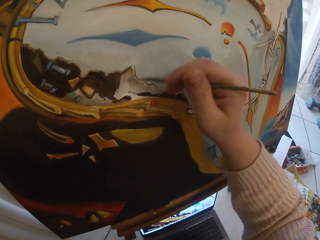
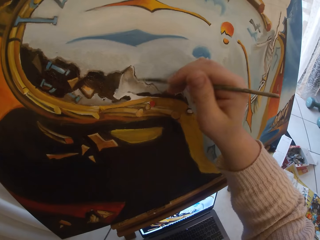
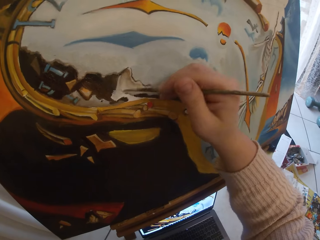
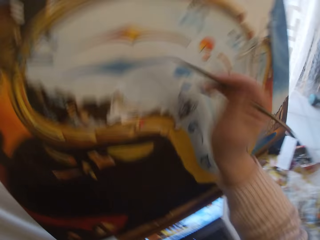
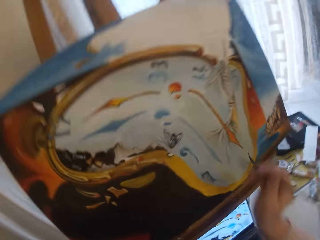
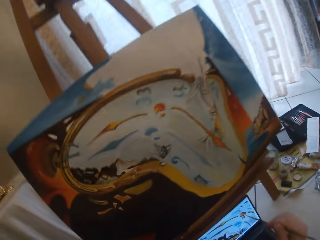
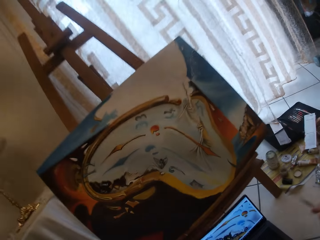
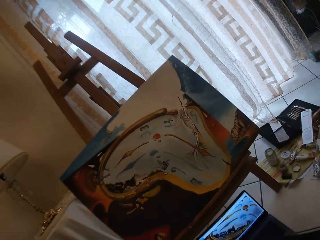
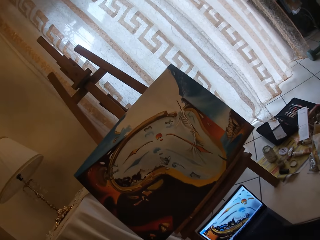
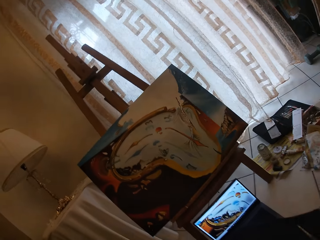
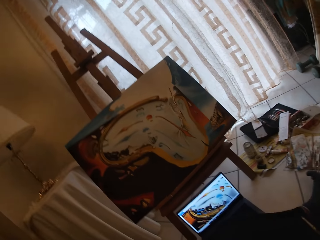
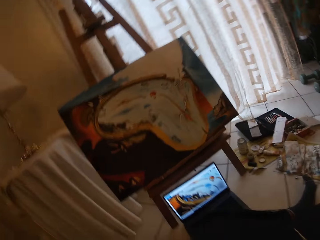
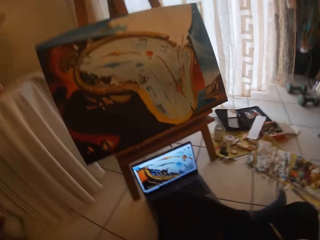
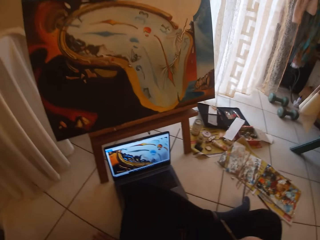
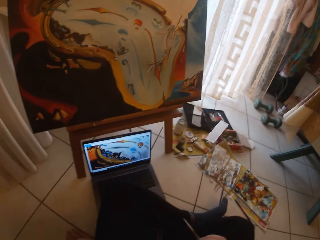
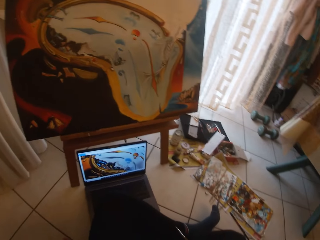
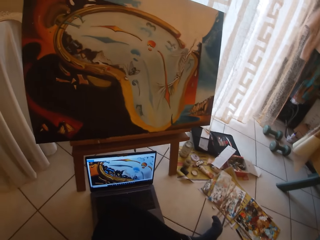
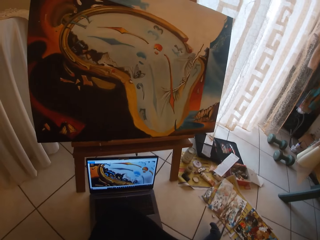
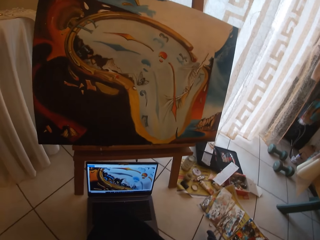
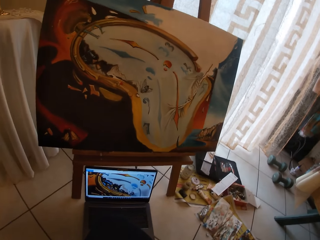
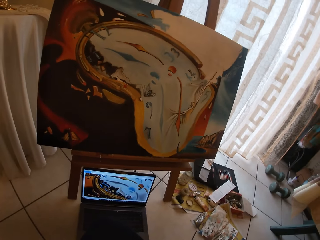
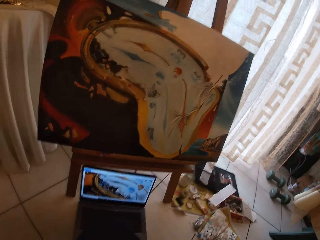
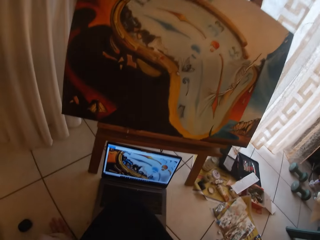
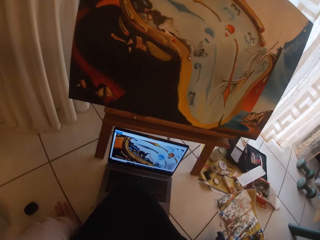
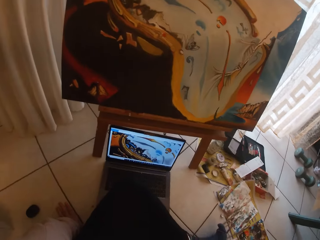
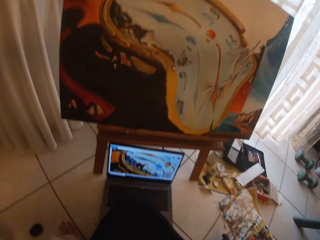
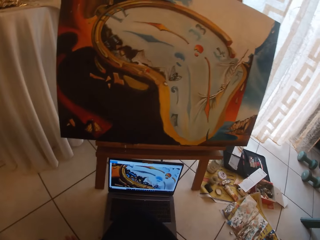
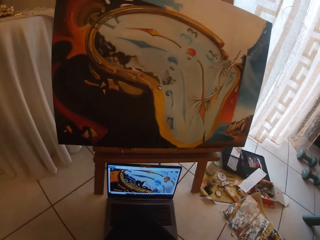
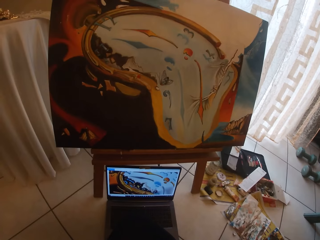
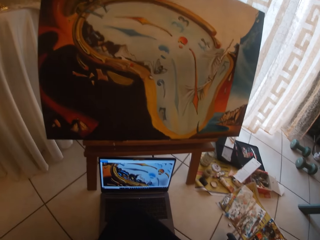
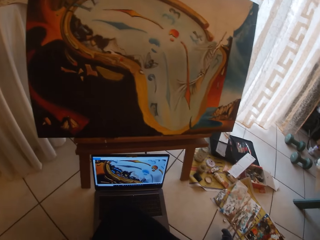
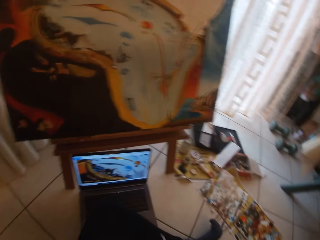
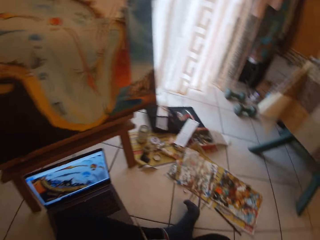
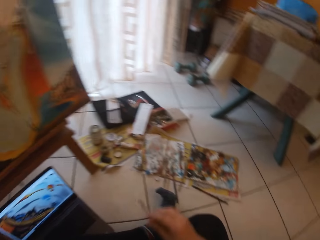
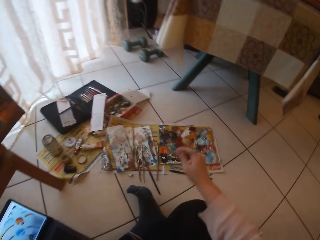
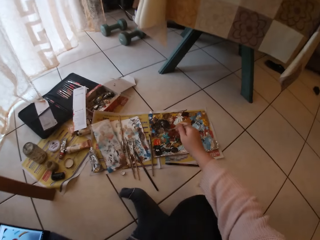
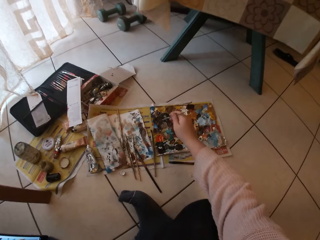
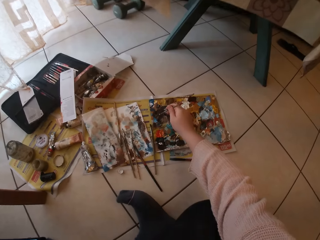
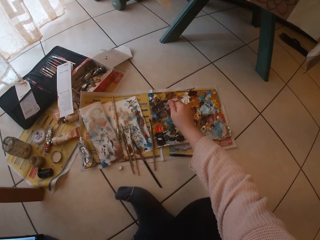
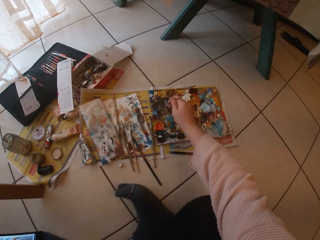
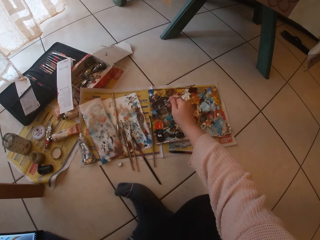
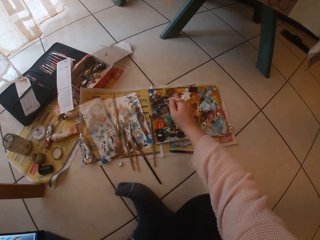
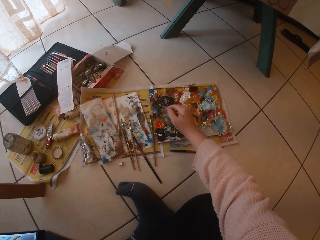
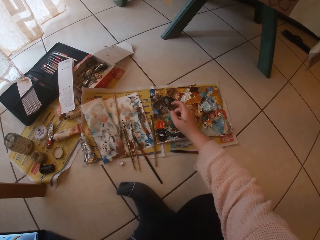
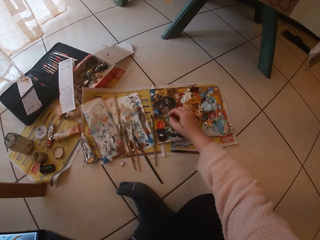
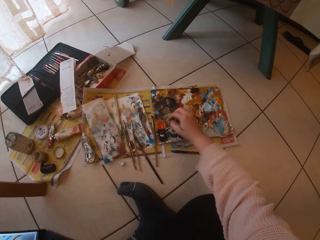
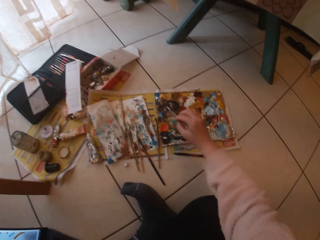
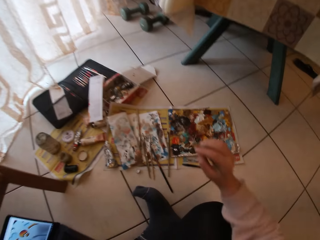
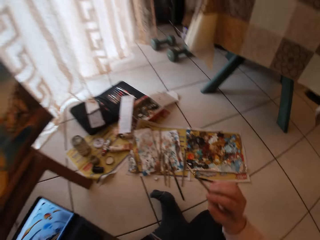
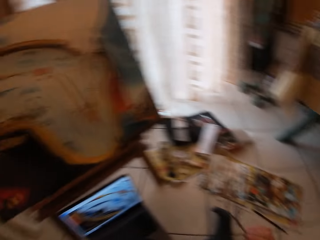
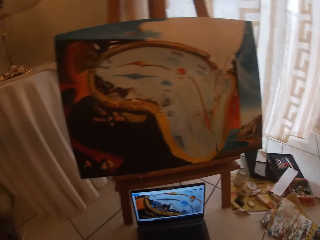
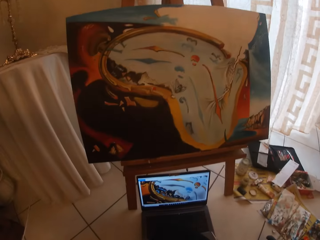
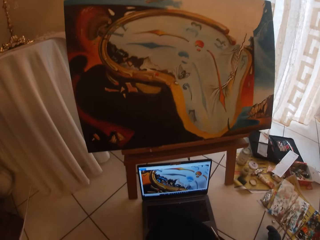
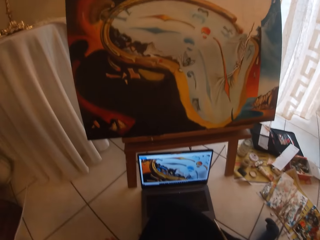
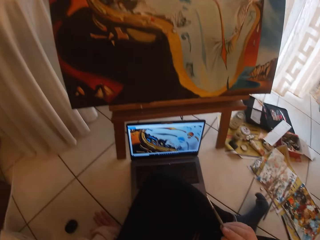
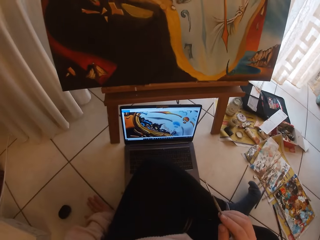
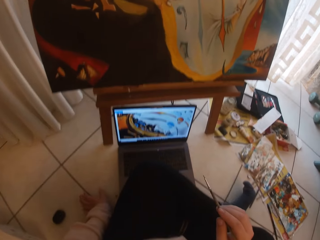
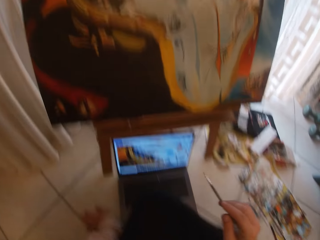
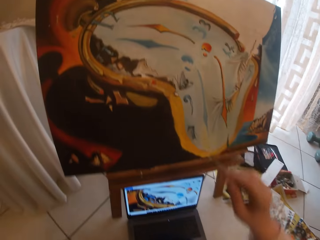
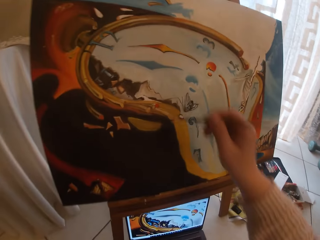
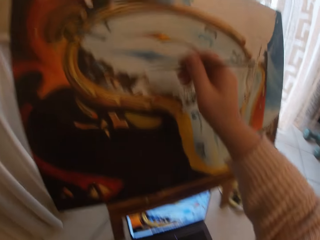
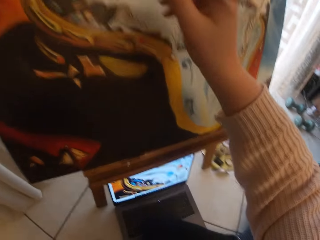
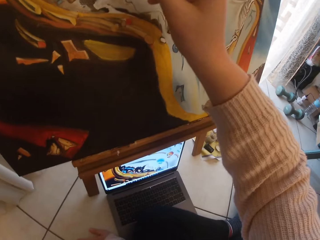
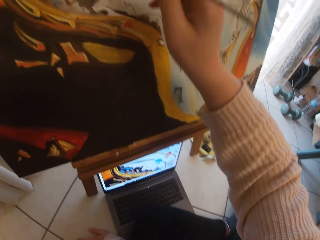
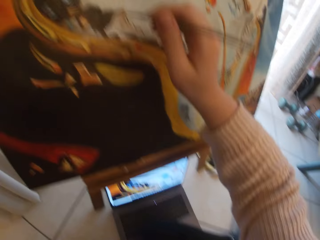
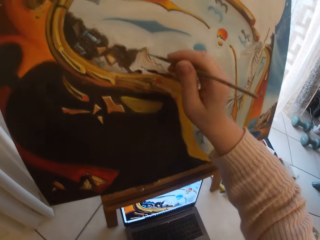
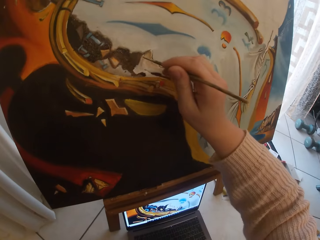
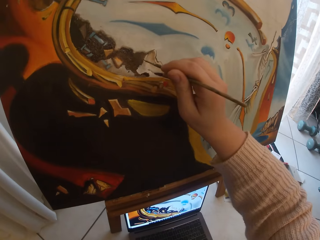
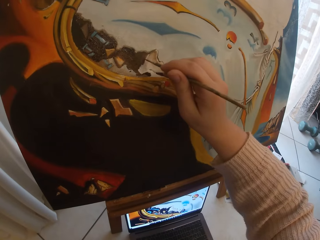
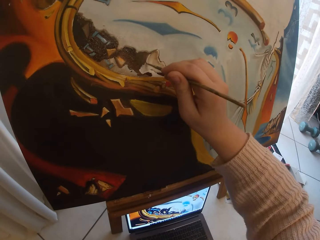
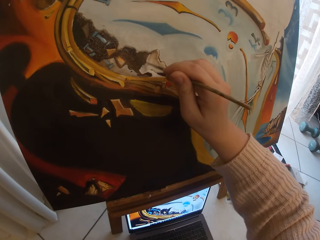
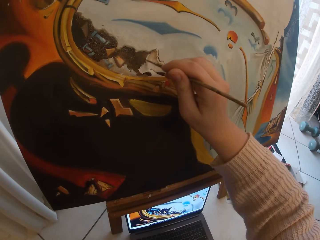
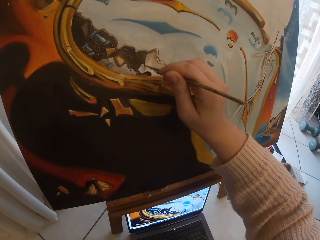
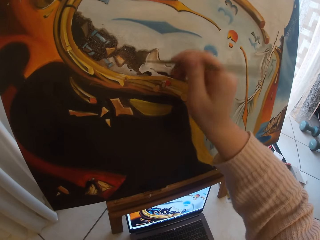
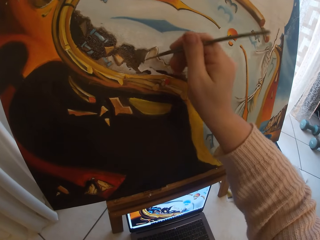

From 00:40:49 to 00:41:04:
The camera wearer pauses painting the board. She takes her hand off the canvas board. She touches paint on a paper paint palette on the floor with the paintbrush. She resumes painting the canvas board.

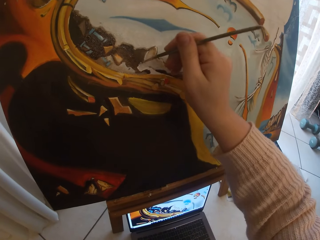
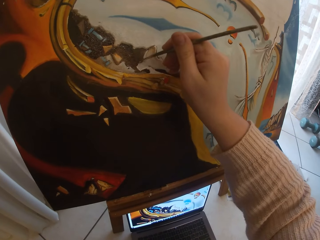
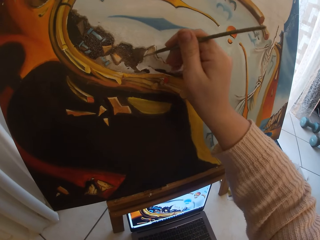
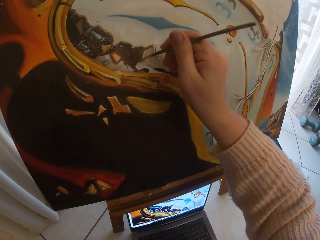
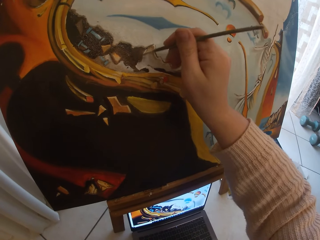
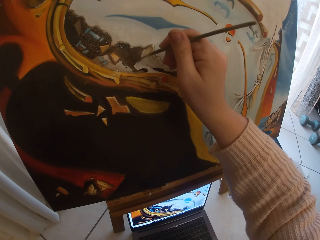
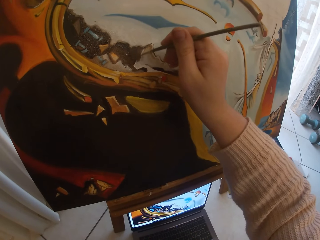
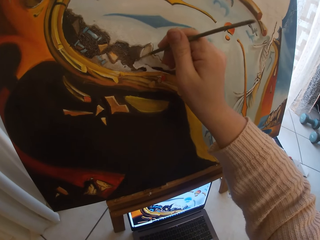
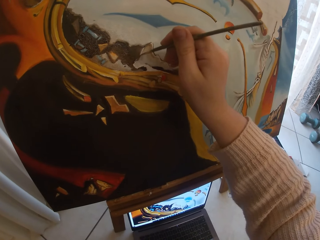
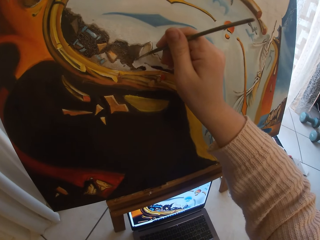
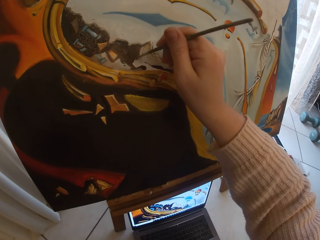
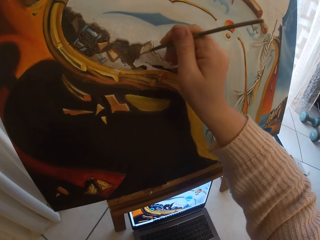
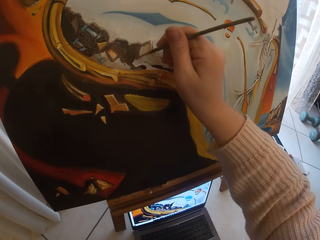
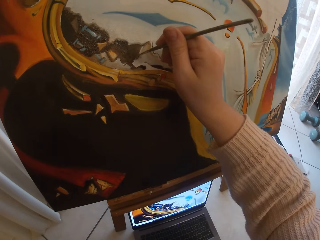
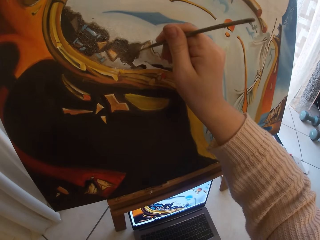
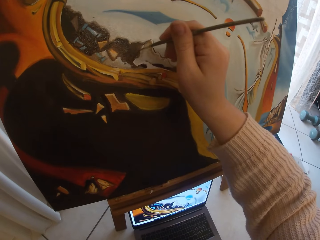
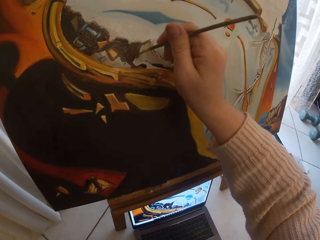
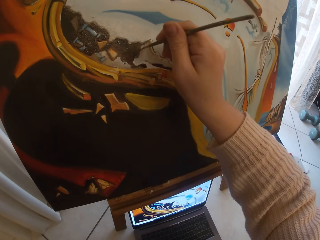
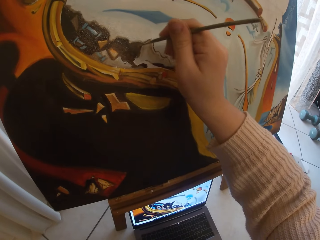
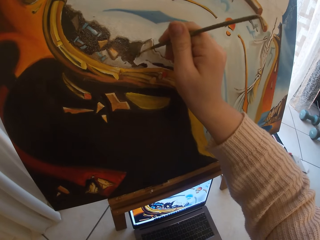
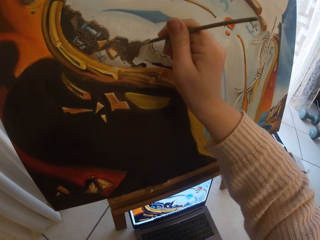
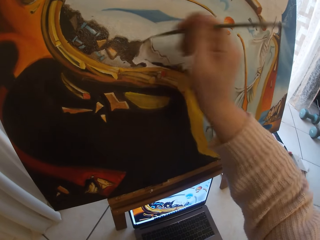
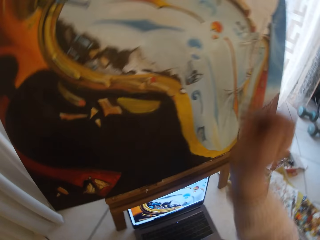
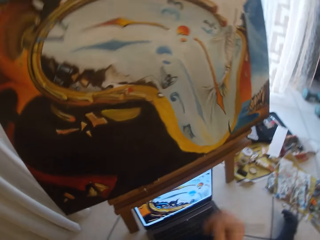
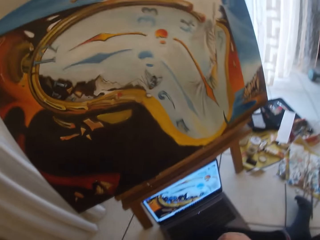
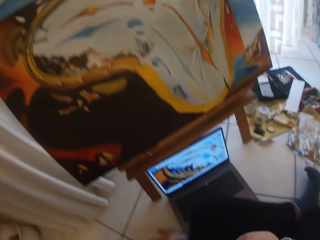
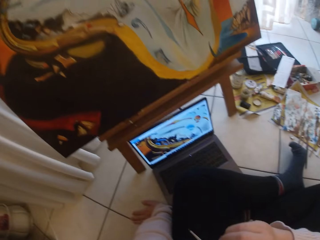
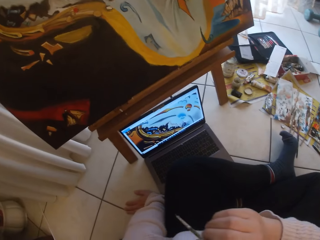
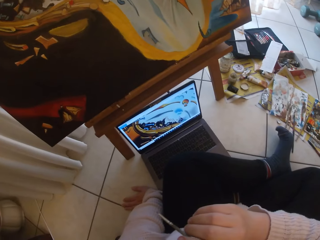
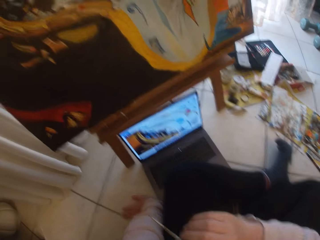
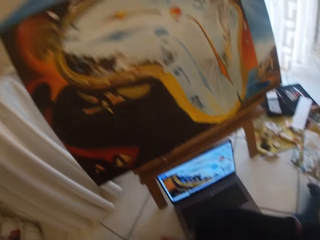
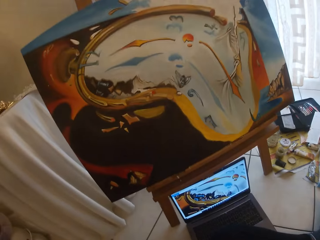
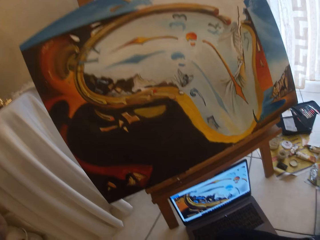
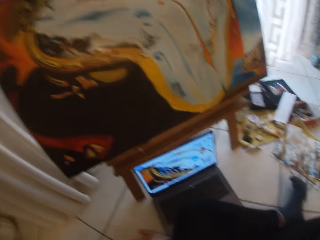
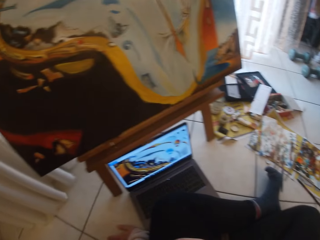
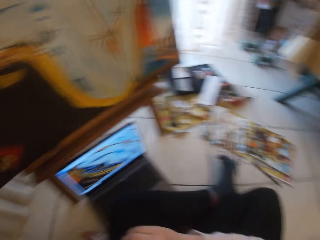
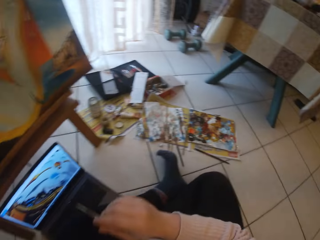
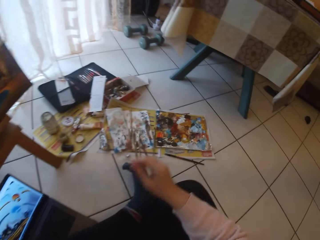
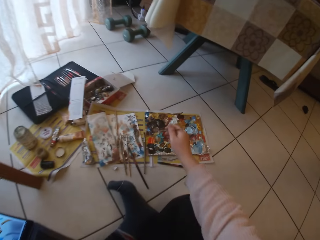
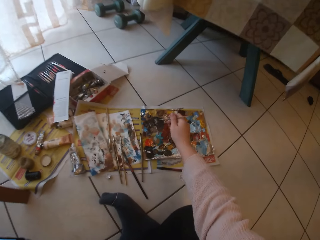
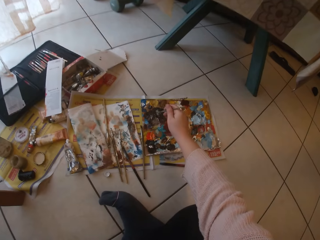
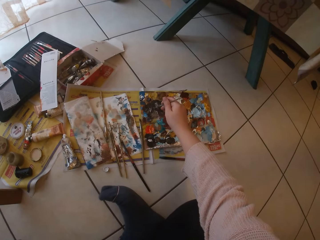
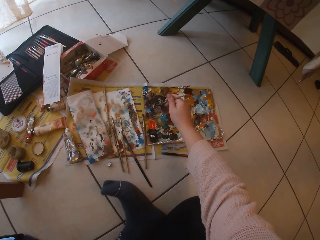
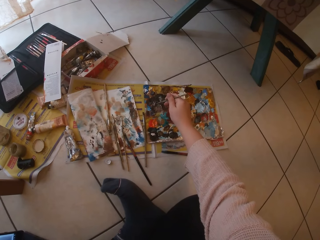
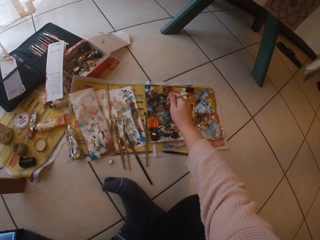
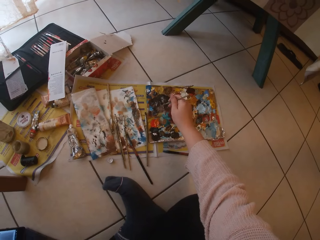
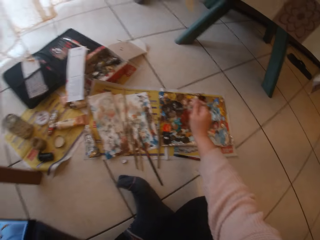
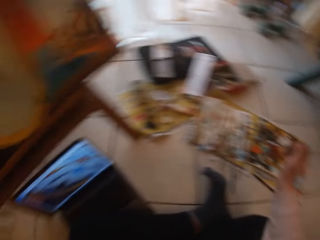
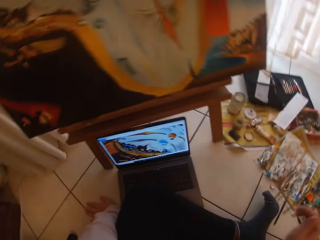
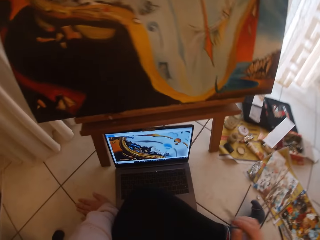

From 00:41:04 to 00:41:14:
The camera wearer pauses painting the board. They touch paint on the paper paint palette with the paintbrush.
